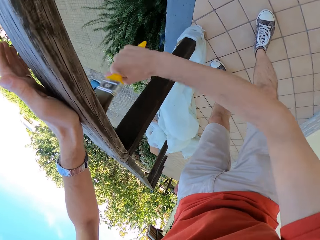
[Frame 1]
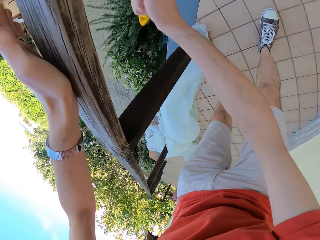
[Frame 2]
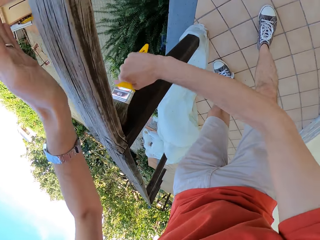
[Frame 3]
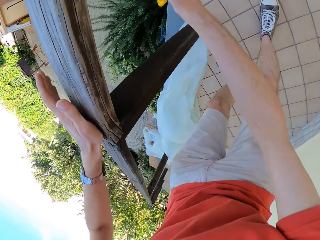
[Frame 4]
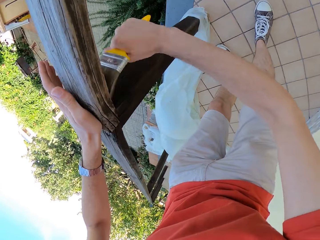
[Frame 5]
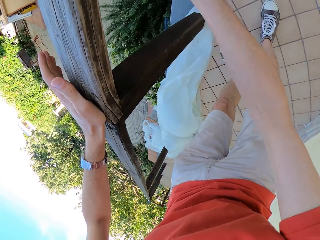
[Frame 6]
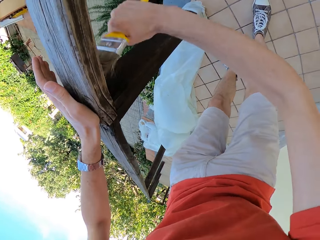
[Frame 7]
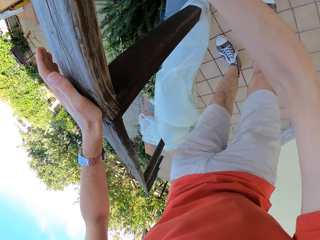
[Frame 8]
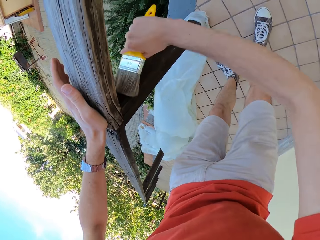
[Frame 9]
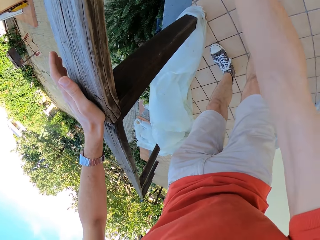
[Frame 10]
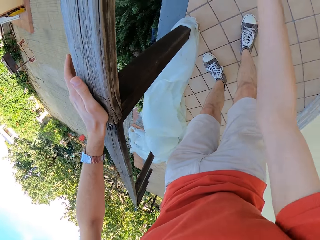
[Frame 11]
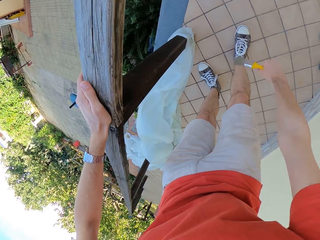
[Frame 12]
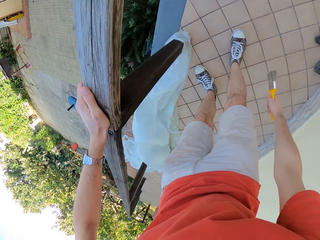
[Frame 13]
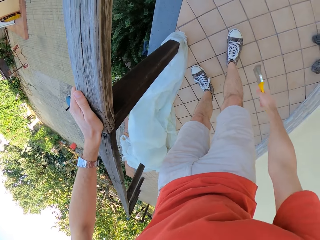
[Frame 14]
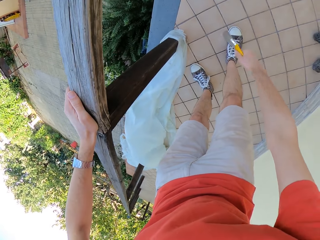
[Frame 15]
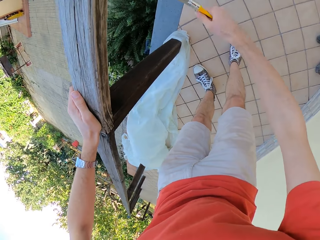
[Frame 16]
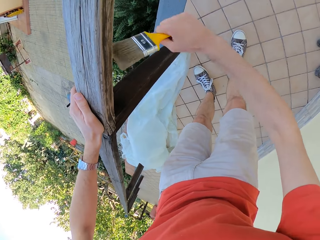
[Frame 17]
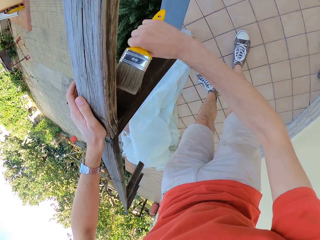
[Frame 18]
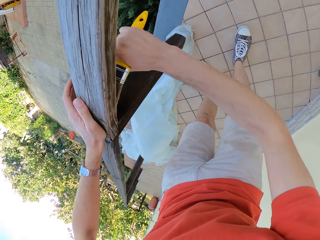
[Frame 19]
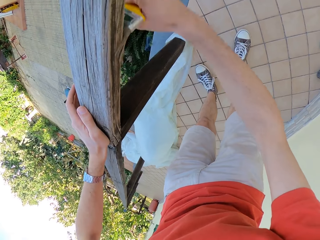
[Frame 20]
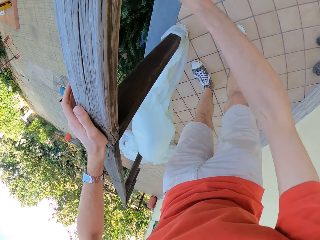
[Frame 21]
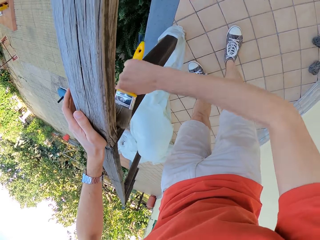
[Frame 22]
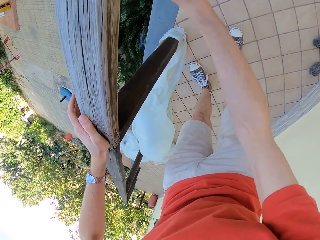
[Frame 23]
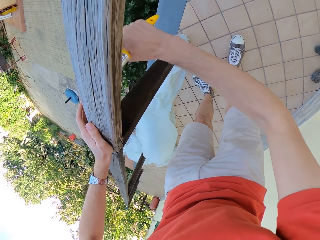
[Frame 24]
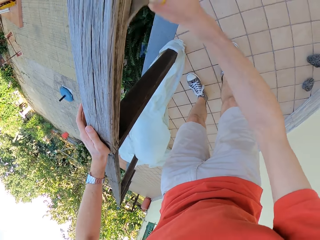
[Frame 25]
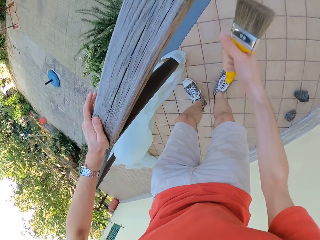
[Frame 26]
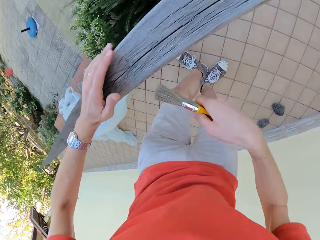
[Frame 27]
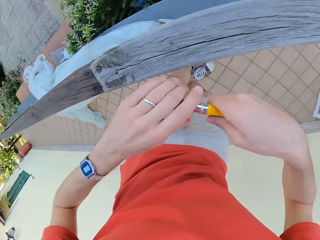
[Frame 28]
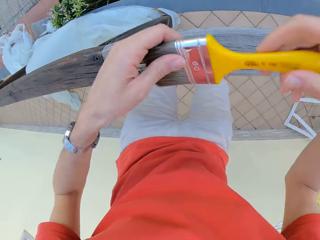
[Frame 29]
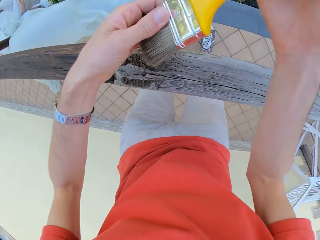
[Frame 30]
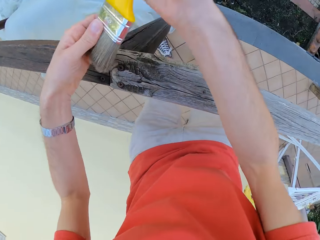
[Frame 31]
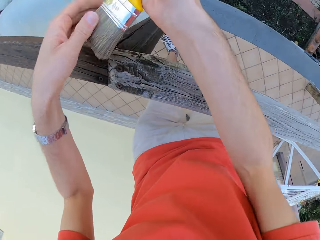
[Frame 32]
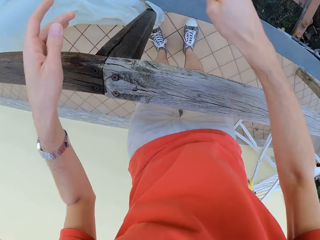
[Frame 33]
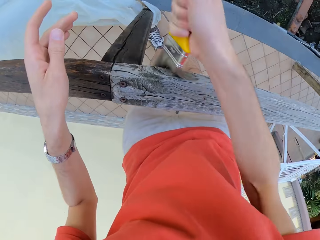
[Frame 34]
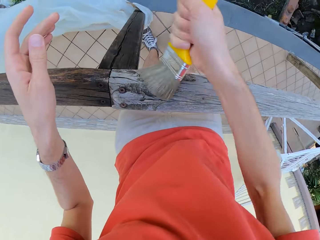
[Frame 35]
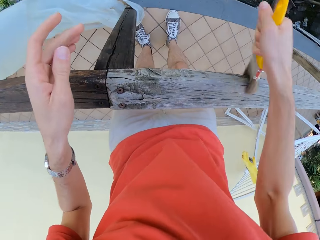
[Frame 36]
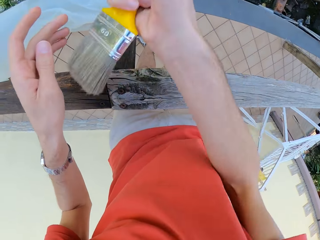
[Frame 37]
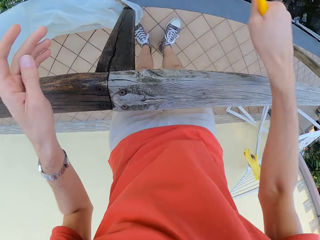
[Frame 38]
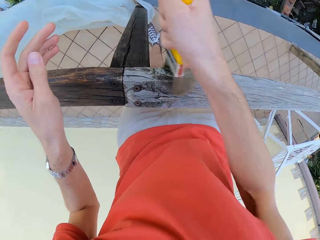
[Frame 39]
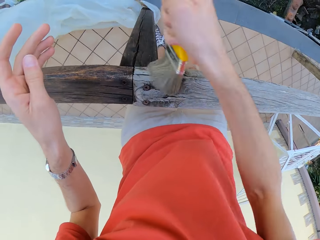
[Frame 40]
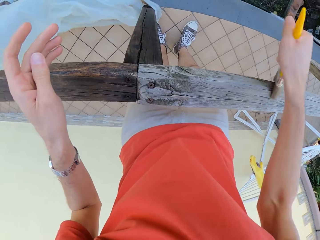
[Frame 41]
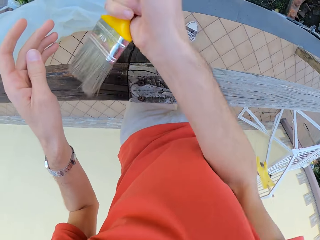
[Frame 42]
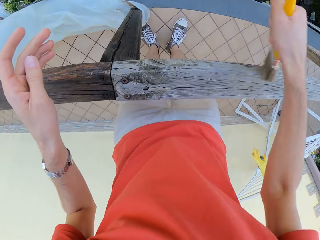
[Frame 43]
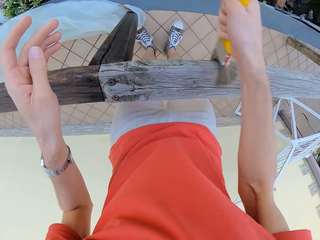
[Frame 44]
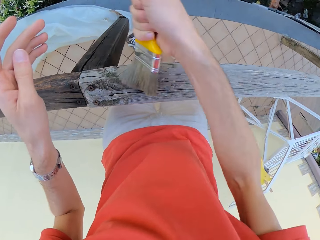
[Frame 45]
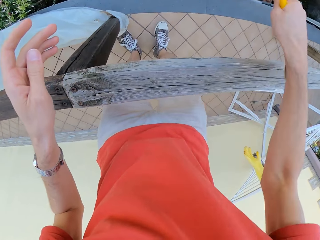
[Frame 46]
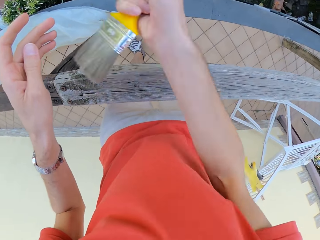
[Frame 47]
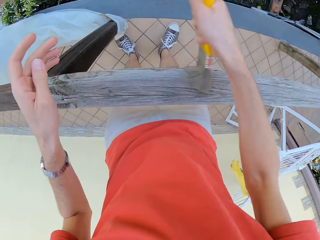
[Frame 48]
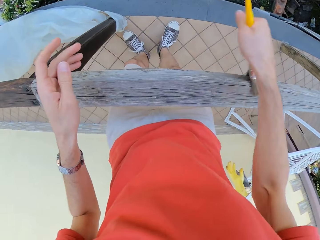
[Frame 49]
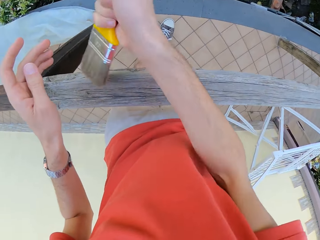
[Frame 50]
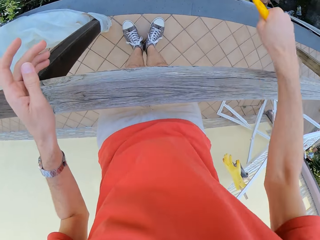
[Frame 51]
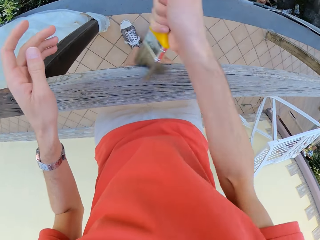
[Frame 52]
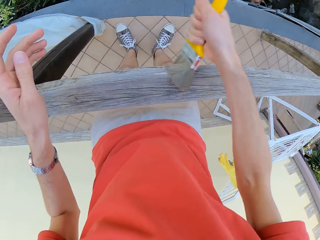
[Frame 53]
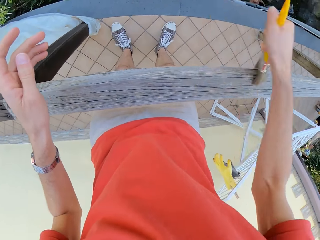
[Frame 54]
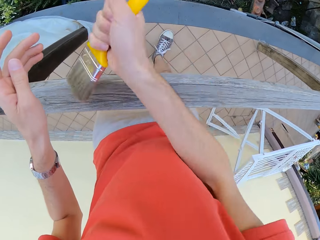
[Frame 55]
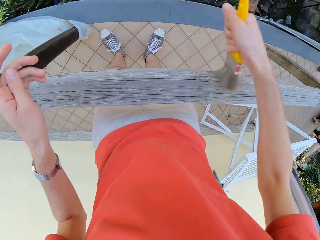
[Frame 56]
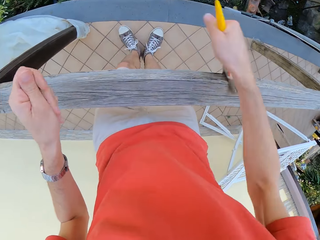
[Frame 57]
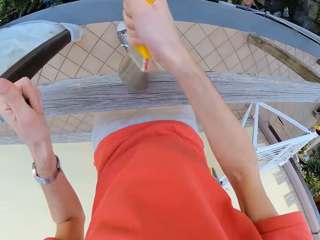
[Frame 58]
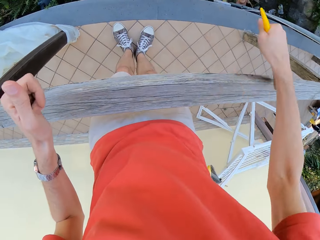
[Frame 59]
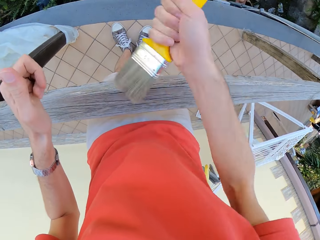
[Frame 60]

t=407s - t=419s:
The camera wearer stares at the wooden rail. He touches the paint brush on his left hand. He brushes the wooden rail with the paint brush.

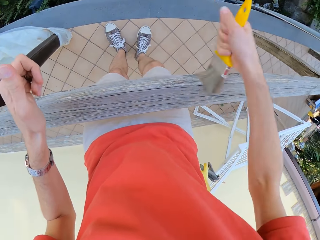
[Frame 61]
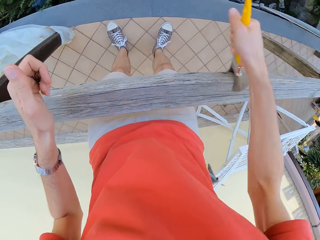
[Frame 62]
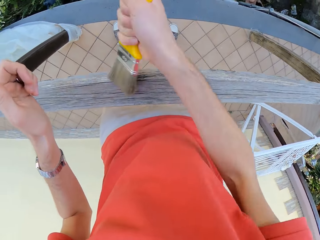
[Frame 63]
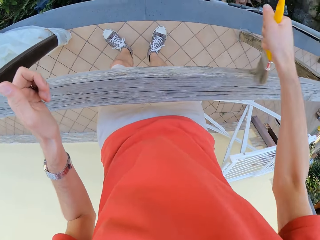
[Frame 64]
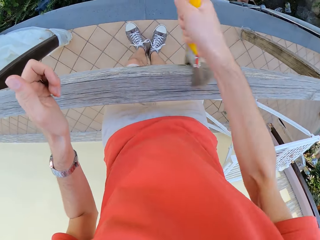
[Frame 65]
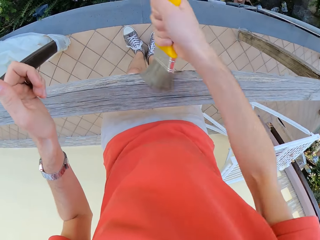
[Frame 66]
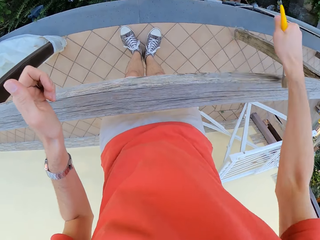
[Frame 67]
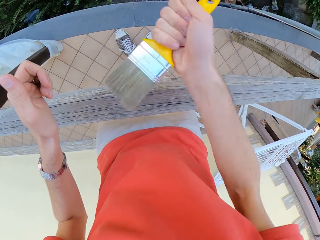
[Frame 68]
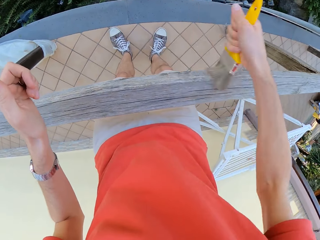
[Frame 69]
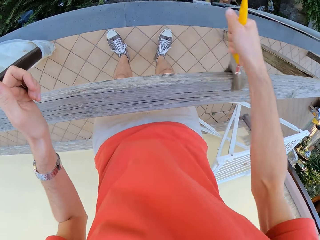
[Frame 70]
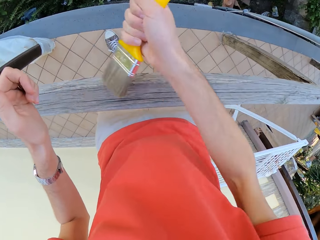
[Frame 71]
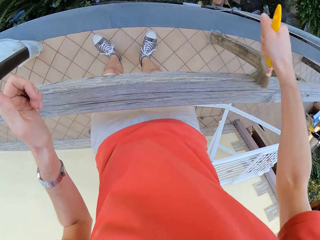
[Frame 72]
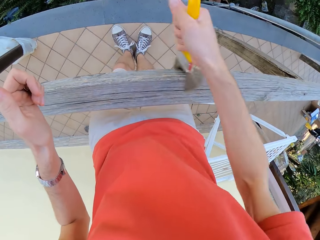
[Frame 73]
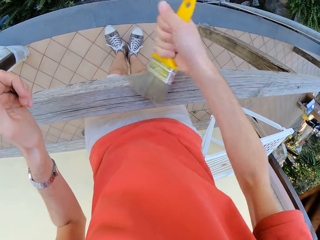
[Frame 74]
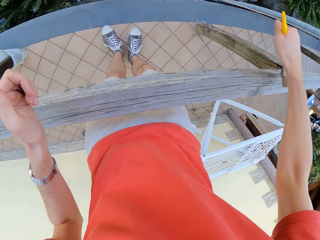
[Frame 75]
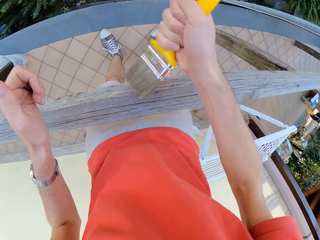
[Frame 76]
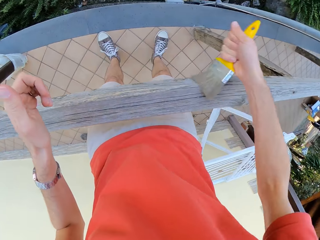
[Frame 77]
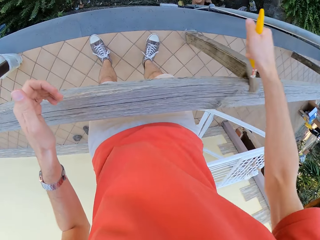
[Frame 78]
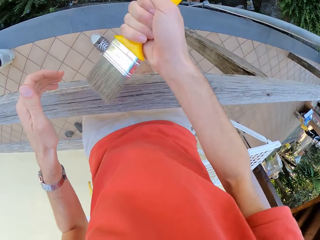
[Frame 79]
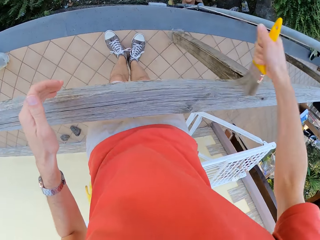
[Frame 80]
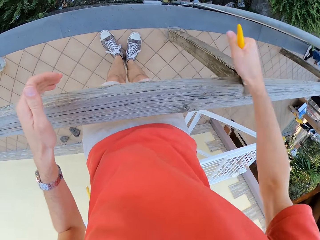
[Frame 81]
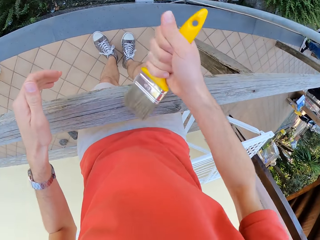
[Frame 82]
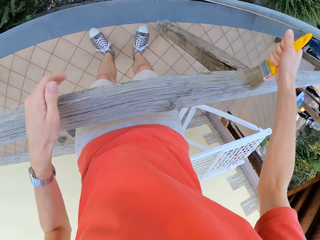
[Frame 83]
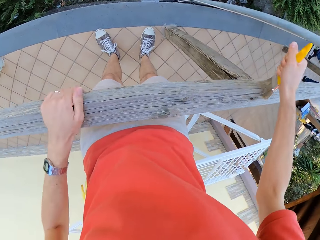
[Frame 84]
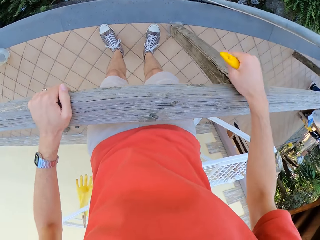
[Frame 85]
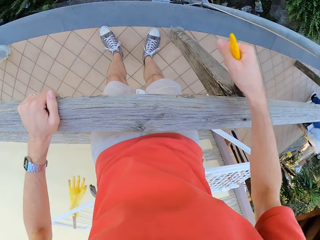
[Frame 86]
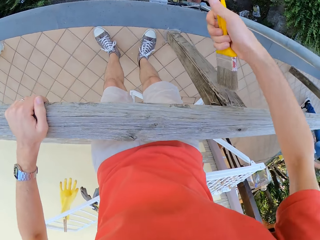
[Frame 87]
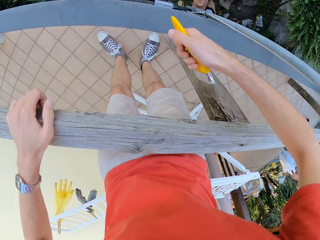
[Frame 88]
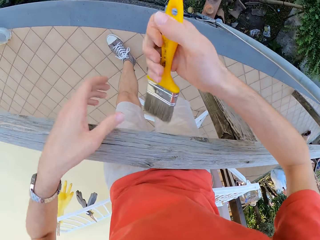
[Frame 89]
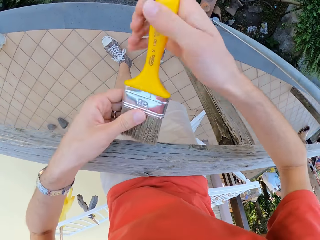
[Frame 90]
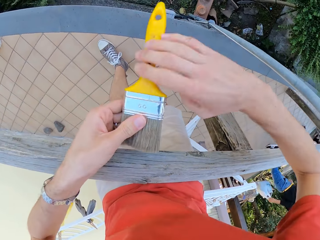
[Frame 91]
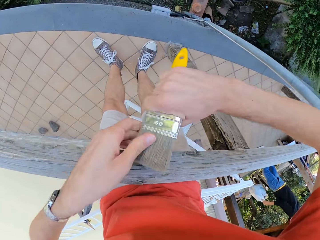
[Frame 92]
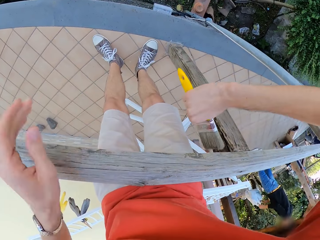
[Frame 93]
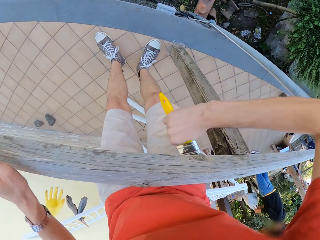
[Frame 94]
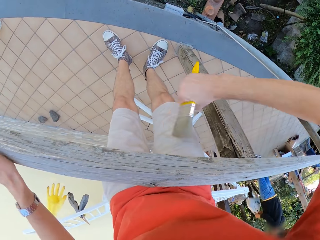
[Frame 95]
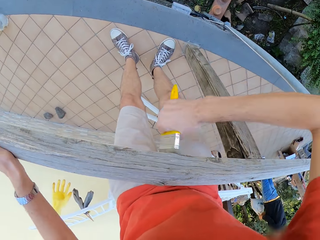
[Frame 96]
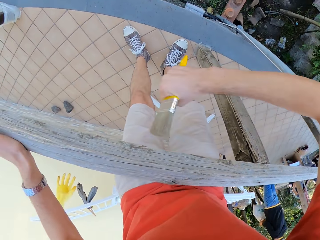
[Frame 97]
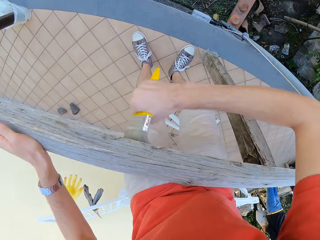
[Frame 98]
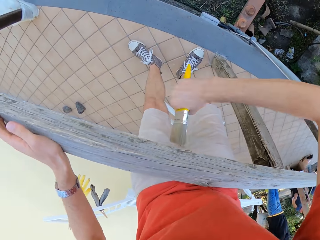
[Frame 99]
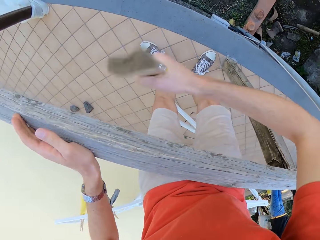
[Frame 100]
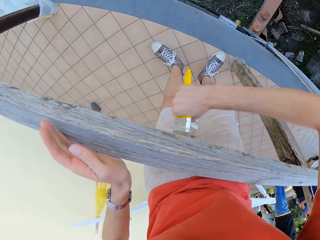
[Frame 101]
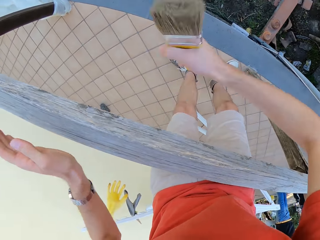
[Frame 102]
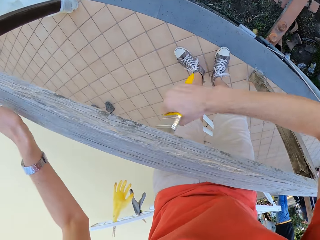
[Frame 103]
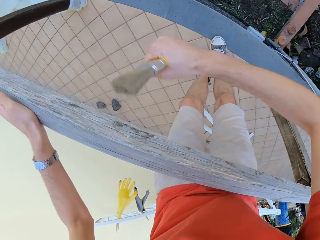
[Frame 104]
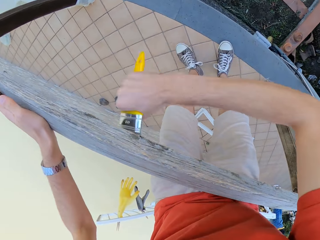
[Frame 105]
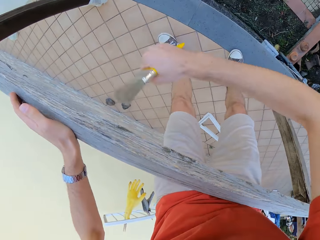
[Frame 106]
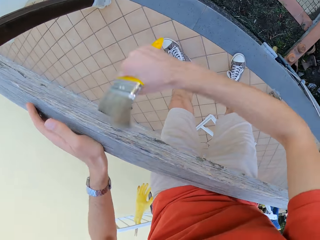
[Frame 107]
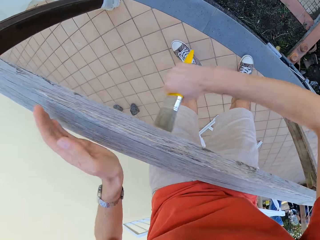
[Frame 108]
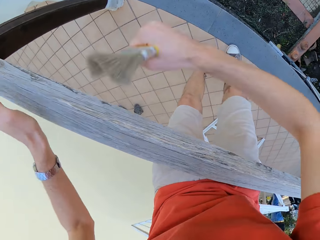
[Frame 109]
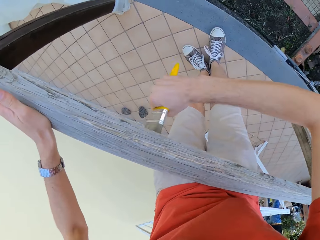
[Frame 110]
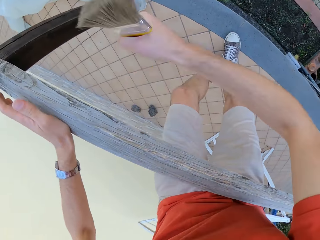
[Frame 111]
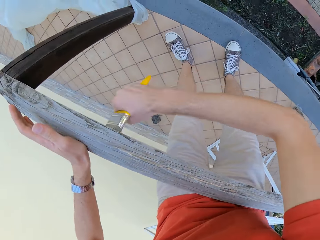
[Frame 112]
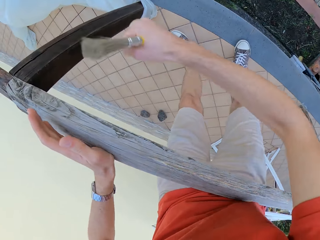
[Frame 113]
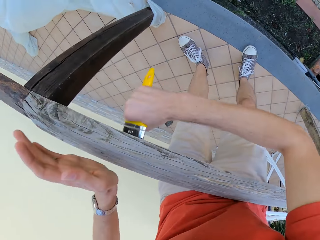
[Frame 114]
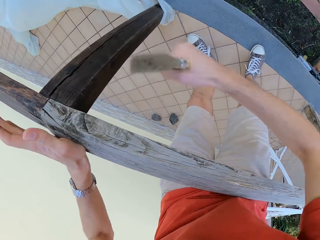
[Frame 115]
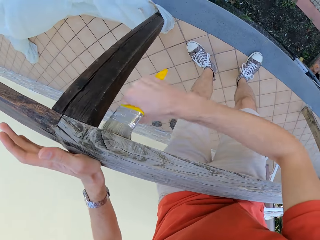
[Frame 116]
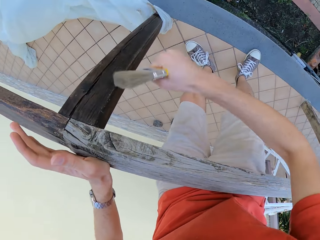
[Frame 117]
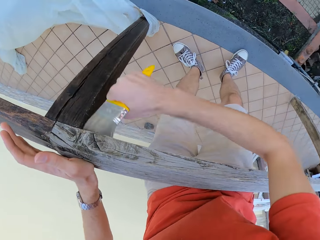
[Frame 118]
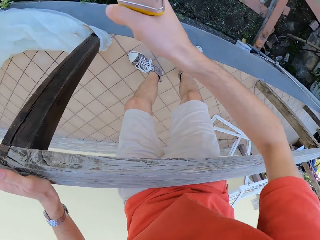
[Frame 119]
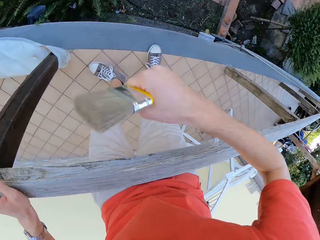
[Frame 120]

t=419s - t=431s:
The camera wearer passes the paint brush to his left hand. He aligns the brush. He passes the paint brush back to his right hand. He brushes the wooden rail with the paint brush.
